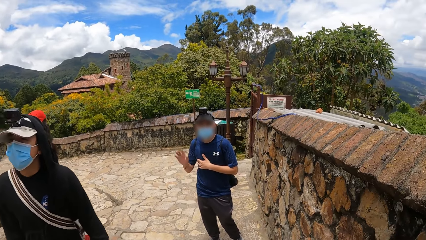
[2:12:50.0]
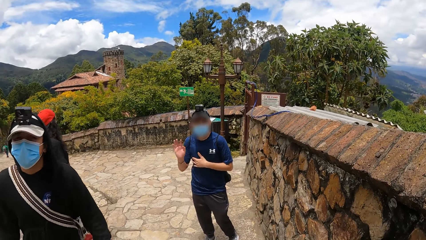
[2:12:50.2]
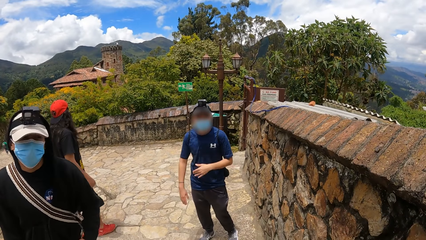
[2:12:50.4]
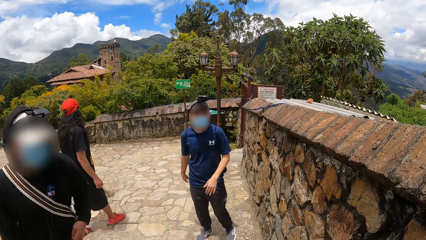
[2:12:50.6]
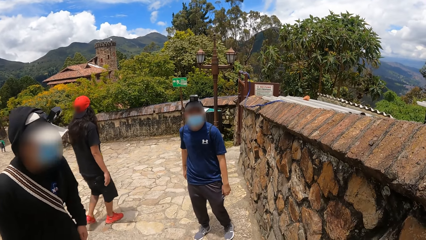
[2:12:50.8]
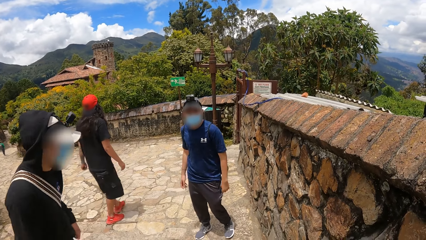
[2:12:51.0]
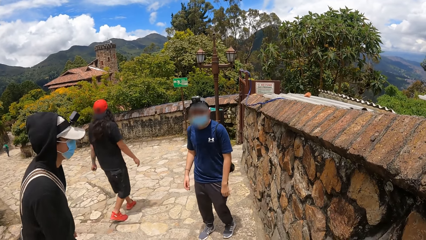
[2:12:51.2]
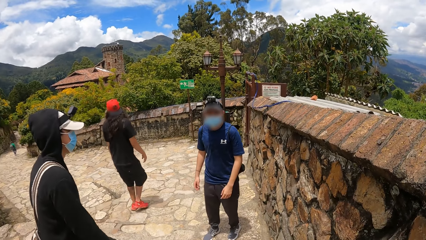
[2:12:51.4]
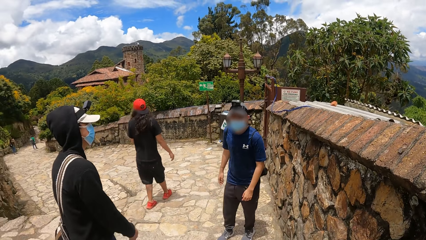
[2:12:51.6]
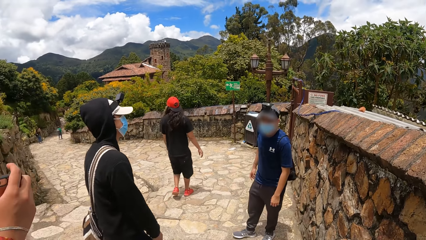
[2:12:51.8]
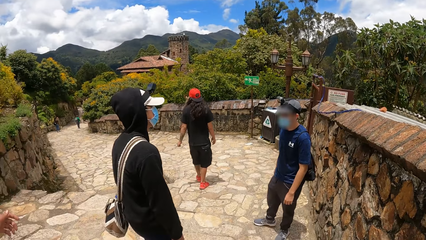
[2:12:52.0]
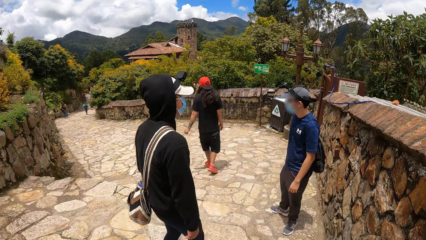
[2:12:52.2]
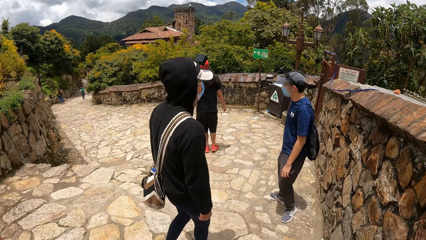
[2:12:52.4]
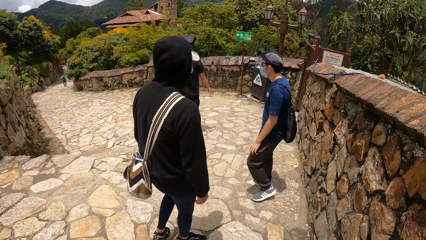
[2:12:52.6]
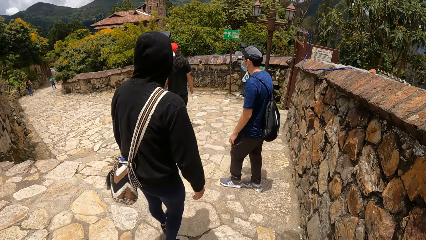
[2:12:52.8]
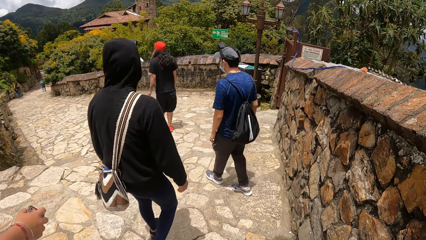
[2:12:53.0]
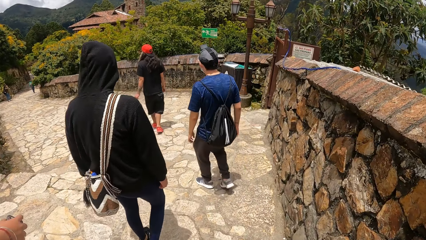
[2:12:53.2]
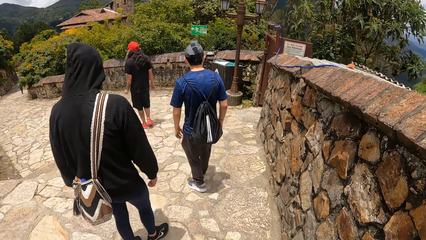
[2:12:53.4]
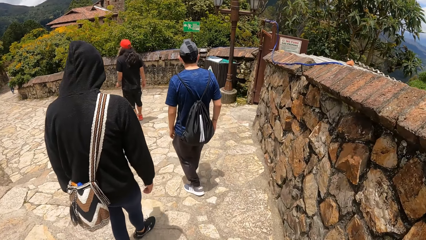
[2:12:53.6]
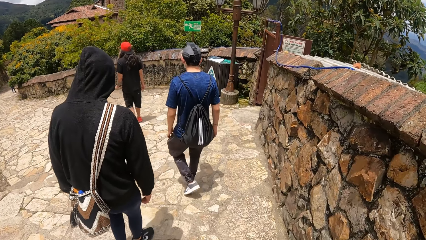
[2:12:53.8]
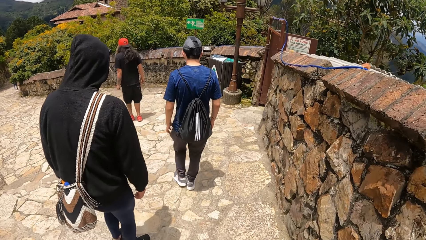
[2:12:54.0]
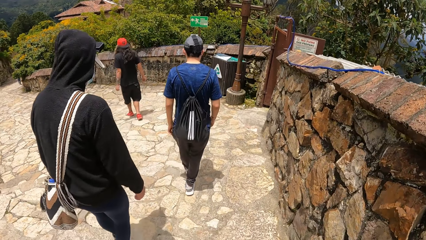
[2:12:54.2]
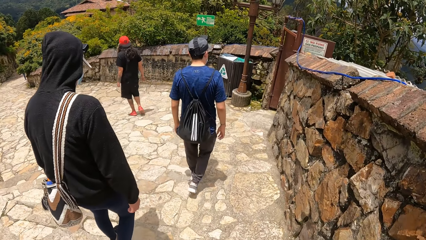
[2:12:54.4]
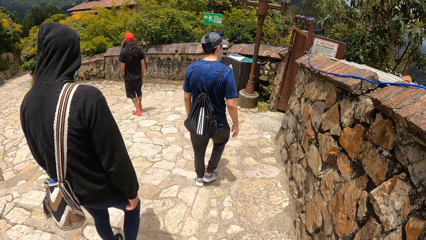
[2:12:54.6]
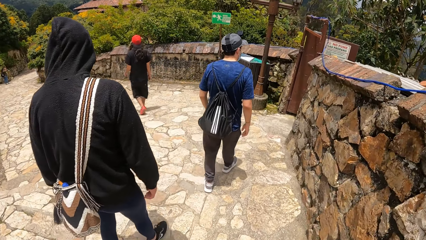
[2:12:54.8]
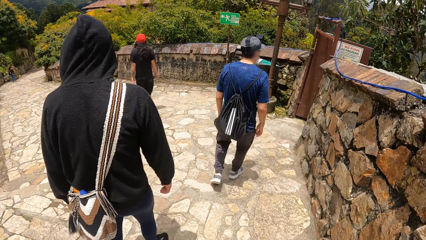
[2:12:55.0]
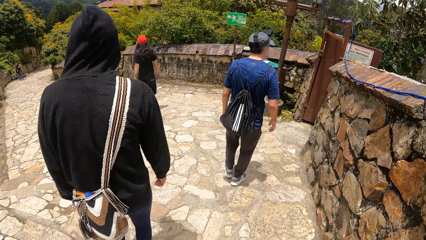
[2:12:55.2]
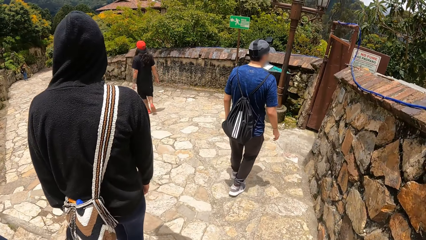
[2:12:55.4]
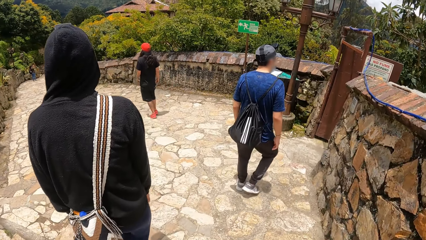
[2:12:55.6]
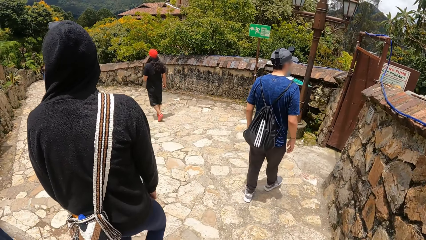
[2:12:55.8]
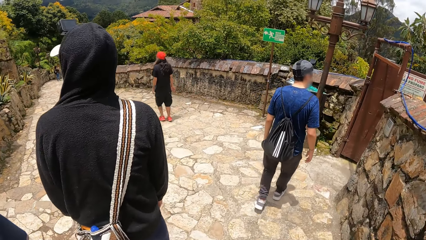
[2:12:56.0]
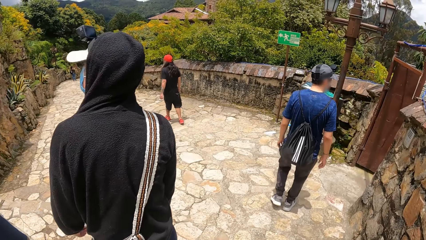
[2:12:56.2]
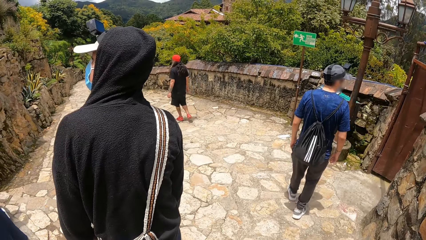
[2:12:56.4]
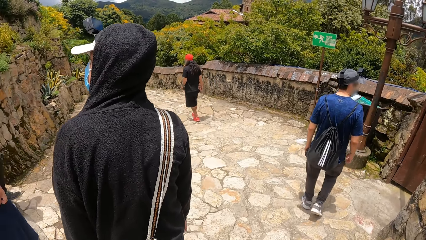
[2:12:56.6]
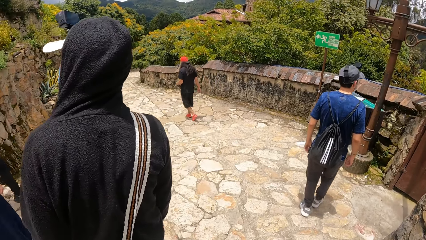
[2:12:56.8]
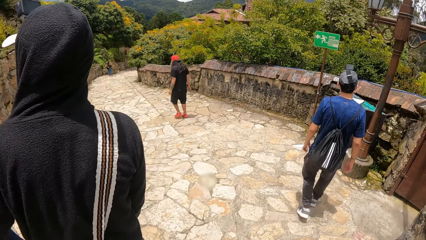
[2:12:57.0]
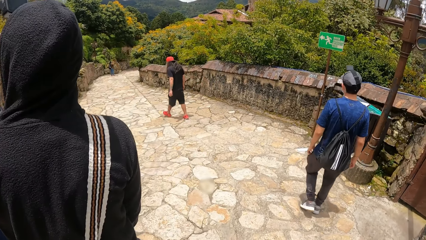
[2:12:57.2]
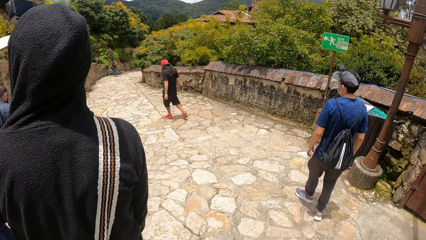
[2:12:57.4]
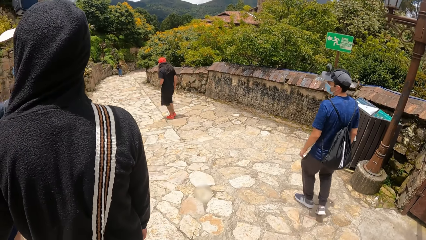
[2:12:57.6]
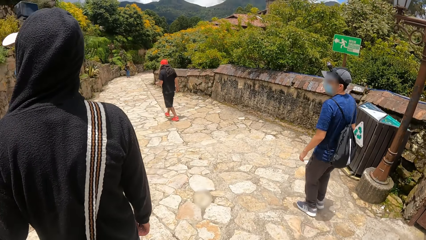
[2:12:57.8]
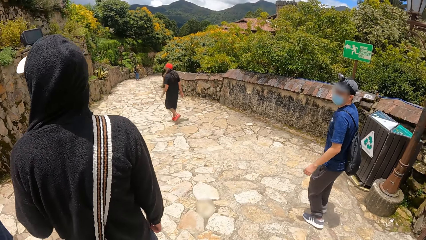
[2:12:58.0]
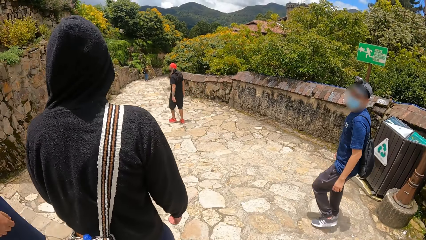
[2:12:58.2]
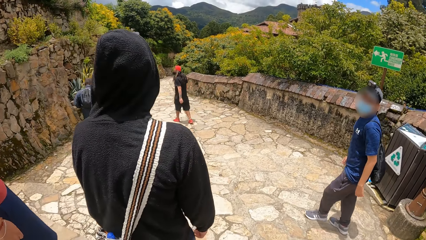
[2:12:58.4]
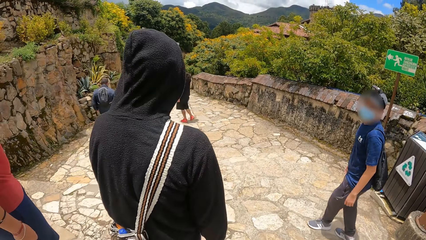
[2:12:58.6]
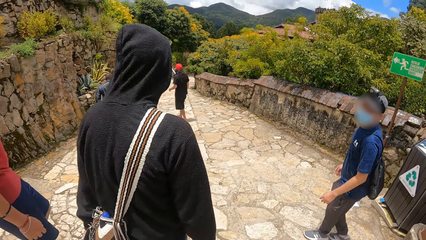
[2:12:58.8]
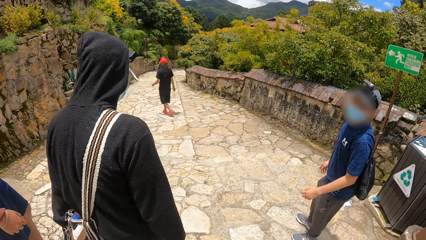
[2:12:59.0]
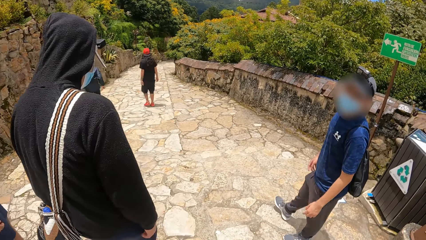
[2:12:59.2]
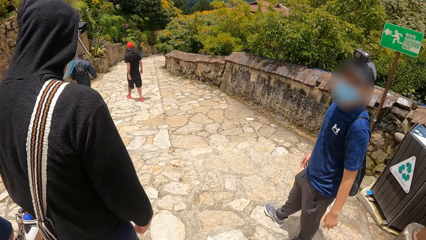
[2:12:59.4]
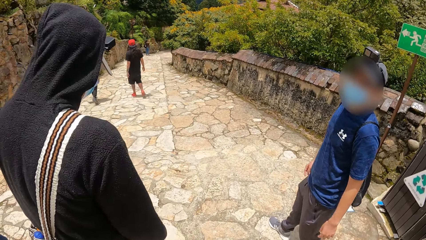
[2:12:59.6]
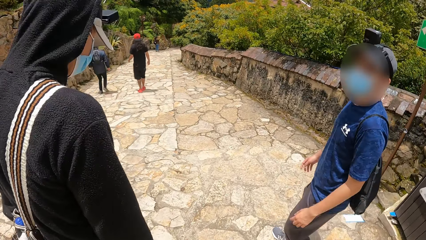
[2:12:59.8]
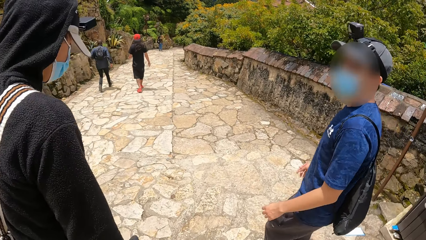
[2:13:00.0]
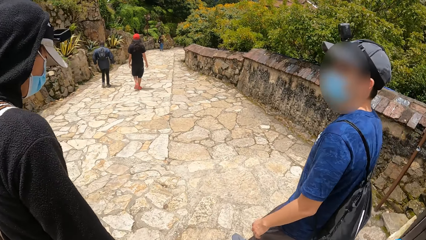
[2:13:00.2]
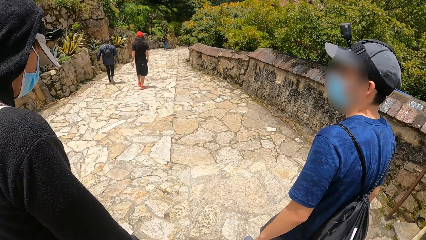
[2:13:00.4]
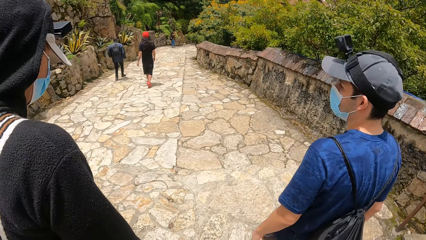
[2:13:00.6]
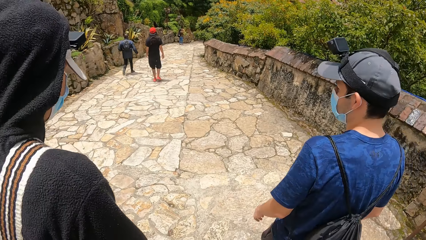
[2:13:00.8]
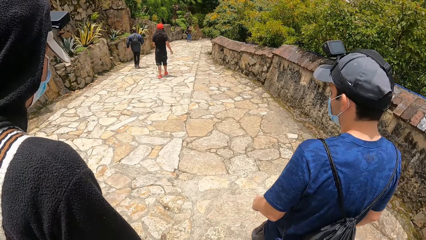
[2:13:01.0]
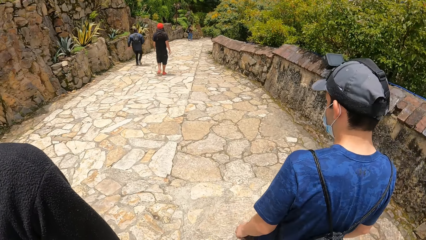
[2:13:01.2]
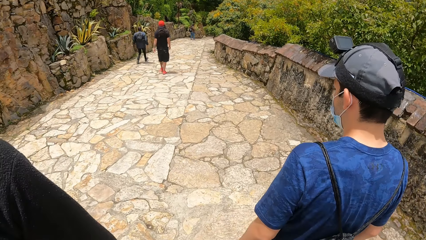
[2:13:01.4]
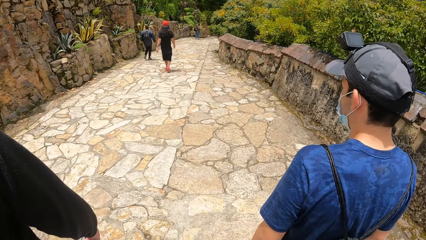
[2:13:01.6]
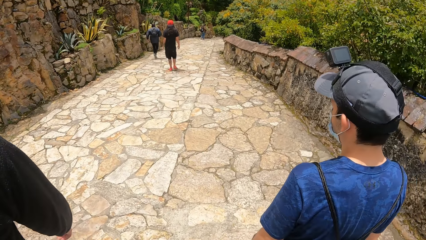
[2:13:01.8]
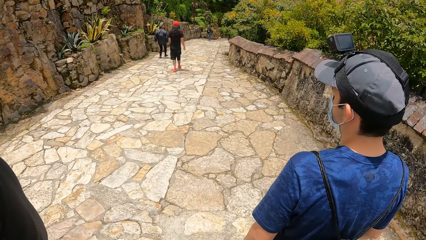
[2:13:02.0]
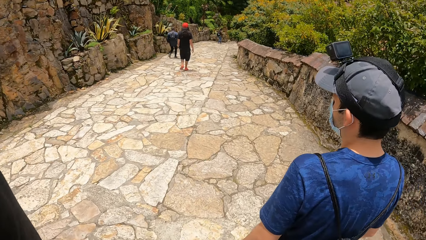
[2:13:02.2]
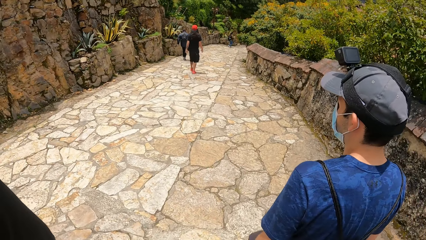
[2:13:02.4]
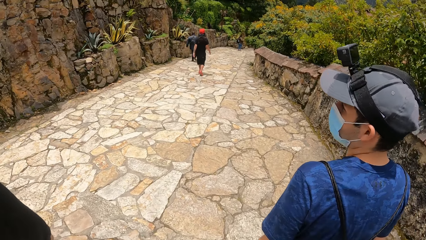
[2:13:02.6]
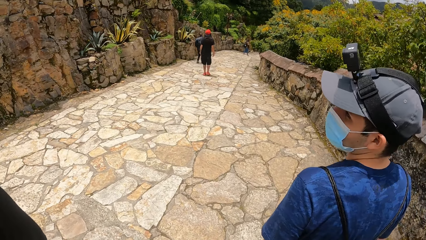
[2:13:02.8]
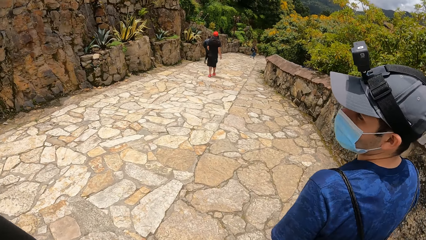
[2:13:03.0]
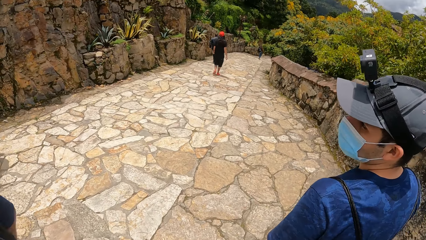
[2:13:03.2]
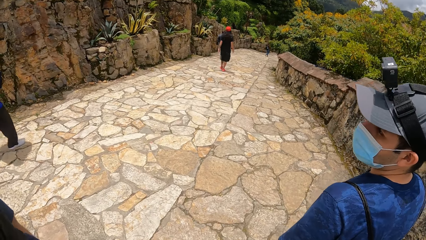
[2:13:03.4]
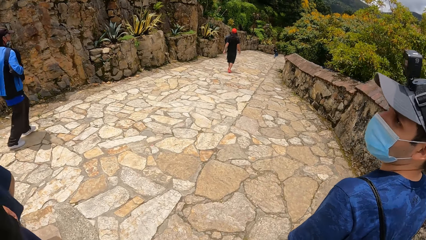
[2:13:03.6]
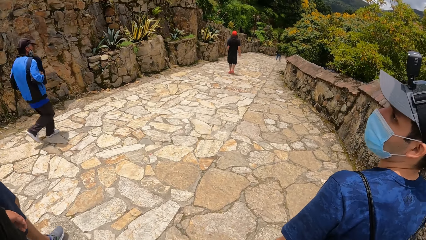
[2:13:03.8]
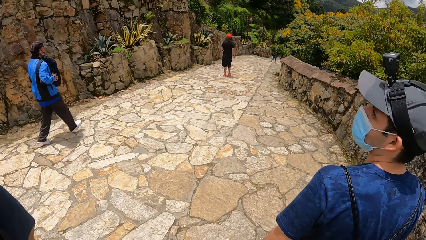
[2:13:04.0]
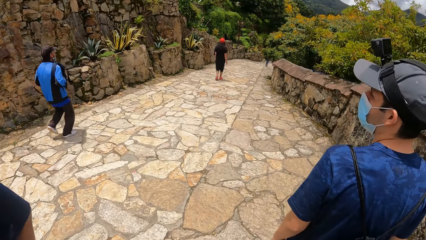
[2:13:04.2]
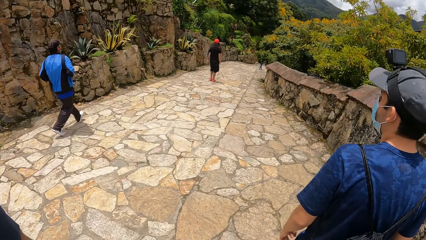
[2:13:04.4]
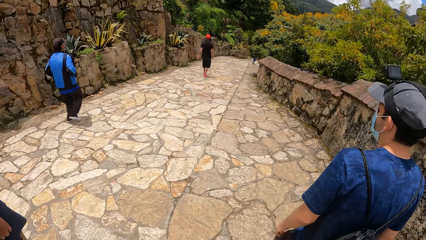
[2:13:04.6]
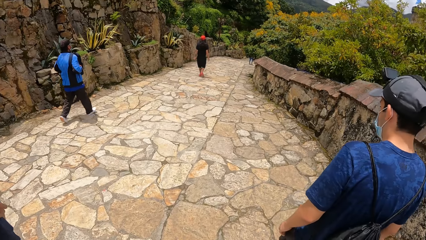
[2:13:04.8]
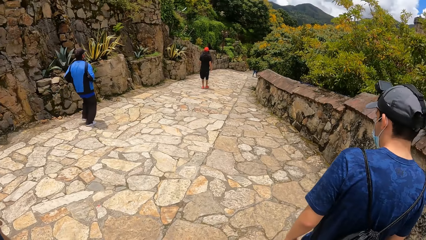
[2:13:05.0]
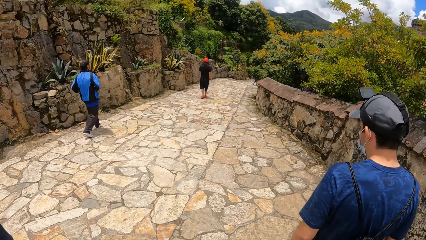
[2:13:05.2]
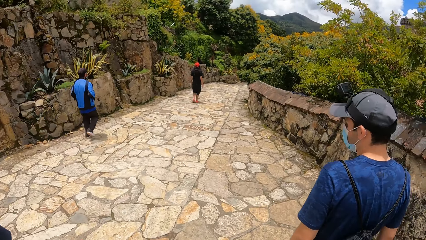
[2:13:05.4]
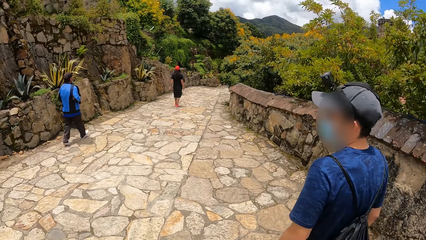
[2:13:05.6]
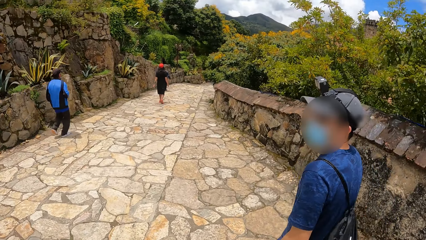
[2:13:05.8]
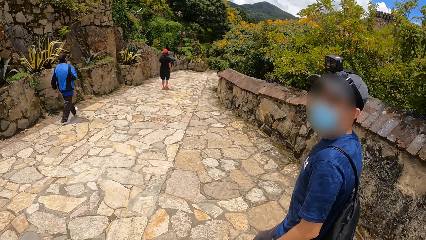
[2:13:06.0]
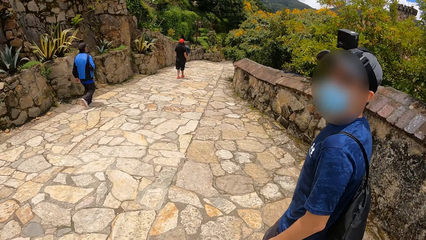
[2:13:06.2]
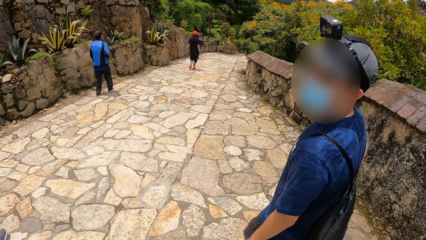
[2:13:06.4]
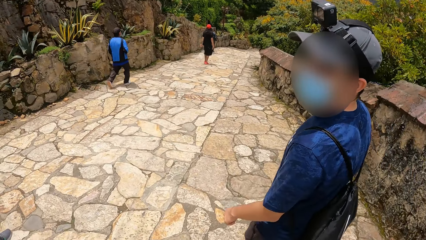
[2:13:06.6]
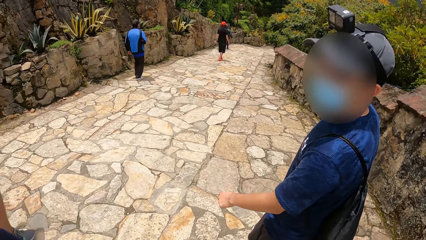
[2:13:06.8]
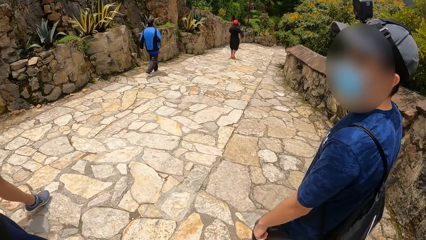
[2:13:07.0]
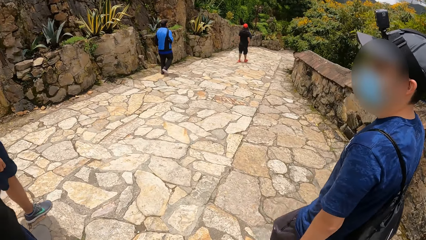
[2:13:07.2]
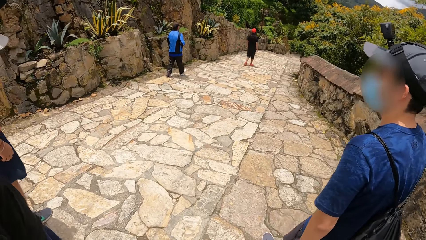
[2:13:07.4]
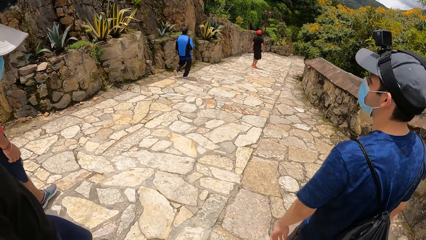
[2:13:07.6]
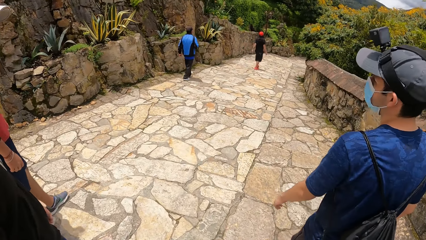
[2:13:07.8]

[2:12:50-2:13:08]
A man moves his right hand. The man and another man interact with the camera wearer. The other man turns back. A third man moves his hands. The camera wearer moves the hand. The other man walks on the road. The first man turns back. The camera wearer walks on the road. The first man and the other man walk on the path. The other man looks at the third man. The other man looks aside. The other man looks back. The first man turns. The first man and the other man walk on the path. The first man turns back. The other man looks back. The first man turns.
